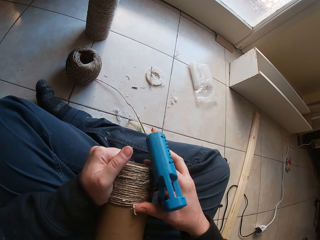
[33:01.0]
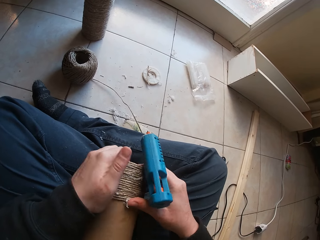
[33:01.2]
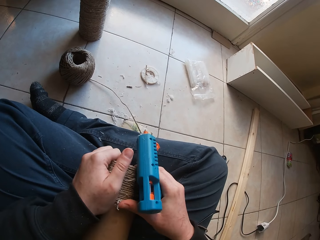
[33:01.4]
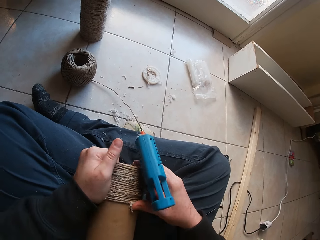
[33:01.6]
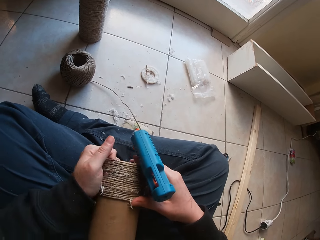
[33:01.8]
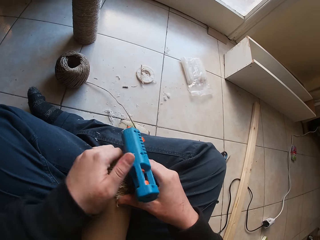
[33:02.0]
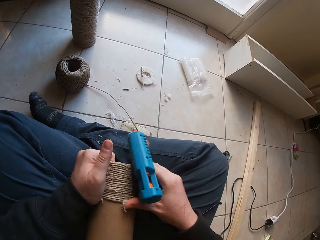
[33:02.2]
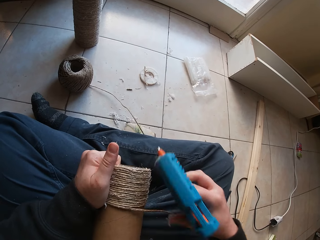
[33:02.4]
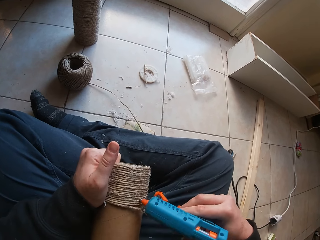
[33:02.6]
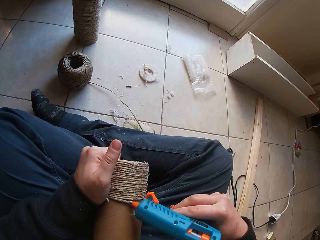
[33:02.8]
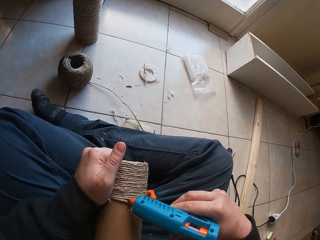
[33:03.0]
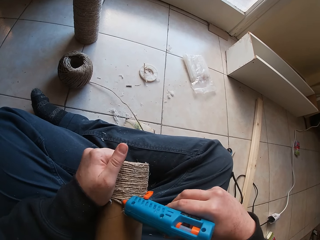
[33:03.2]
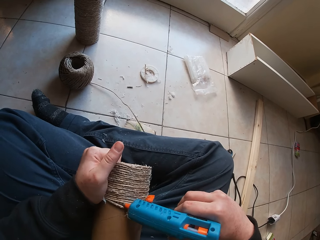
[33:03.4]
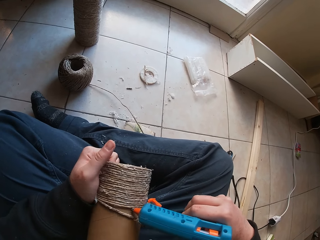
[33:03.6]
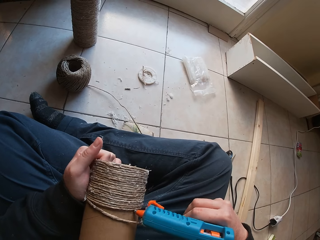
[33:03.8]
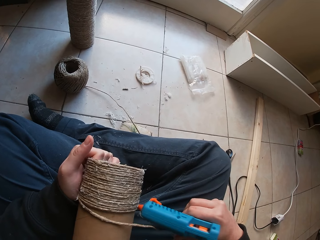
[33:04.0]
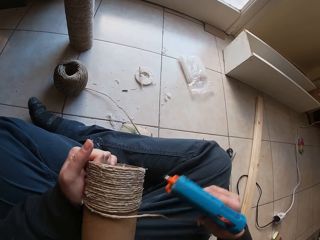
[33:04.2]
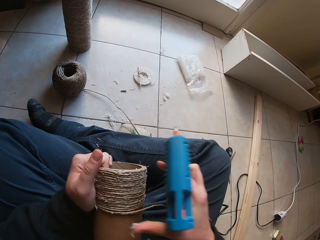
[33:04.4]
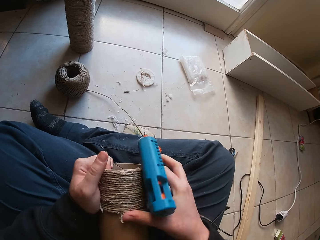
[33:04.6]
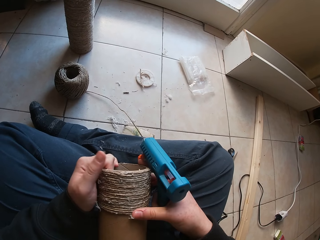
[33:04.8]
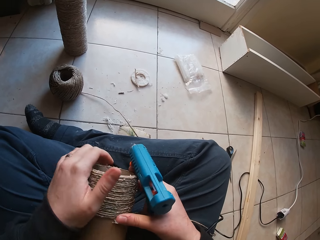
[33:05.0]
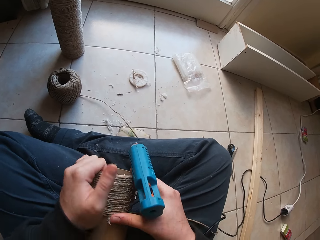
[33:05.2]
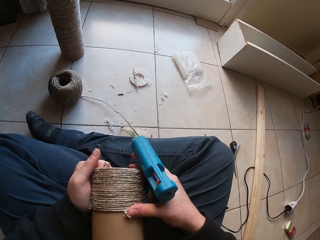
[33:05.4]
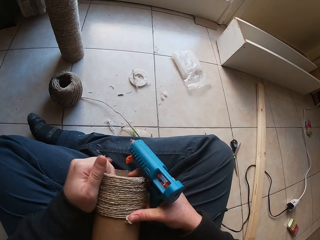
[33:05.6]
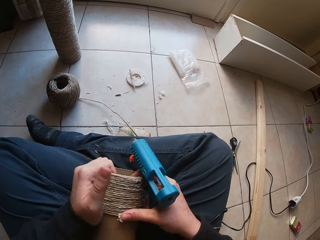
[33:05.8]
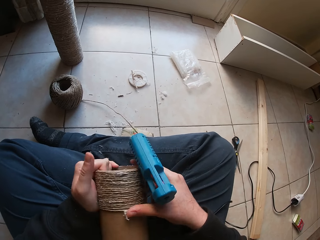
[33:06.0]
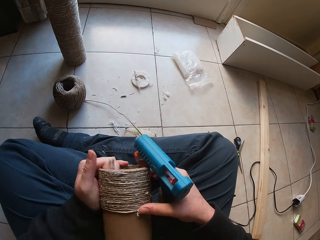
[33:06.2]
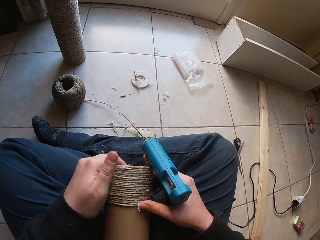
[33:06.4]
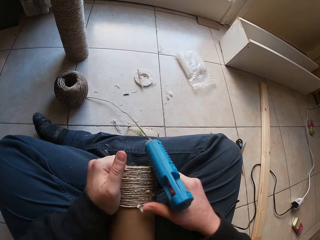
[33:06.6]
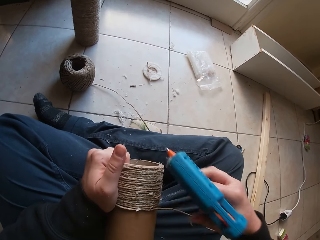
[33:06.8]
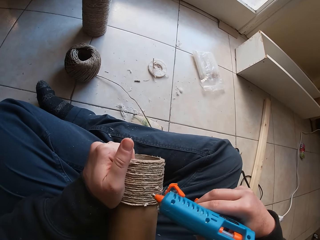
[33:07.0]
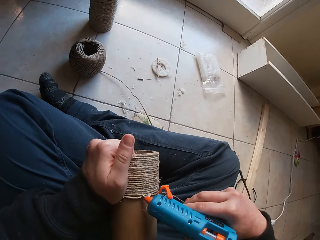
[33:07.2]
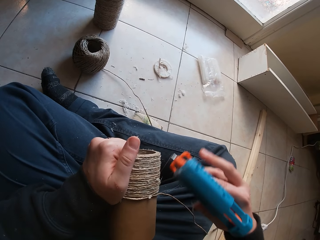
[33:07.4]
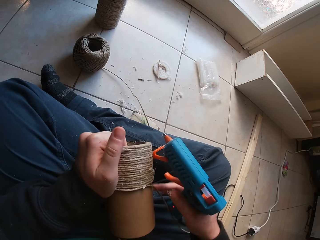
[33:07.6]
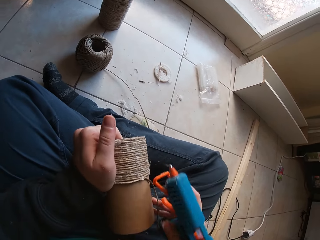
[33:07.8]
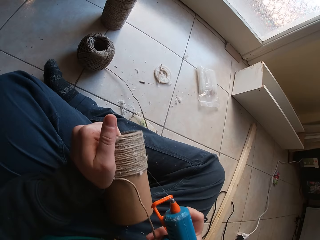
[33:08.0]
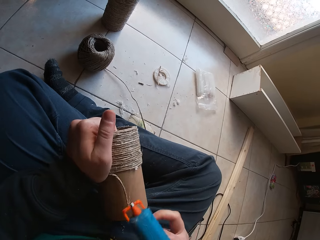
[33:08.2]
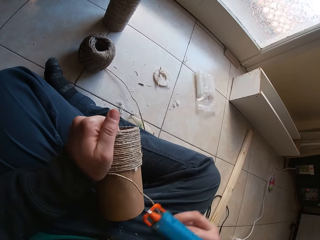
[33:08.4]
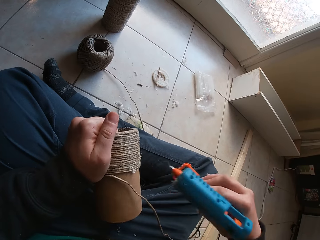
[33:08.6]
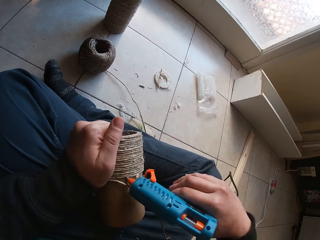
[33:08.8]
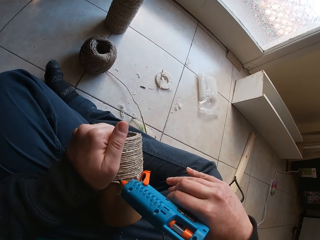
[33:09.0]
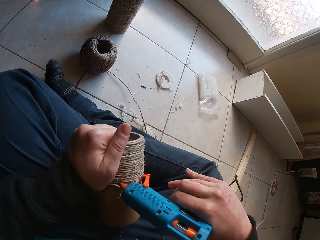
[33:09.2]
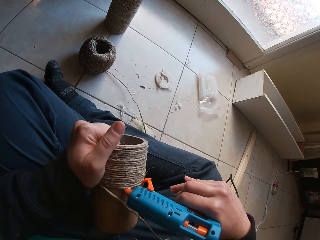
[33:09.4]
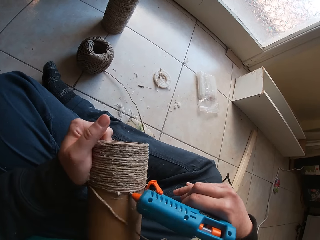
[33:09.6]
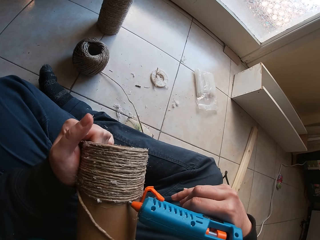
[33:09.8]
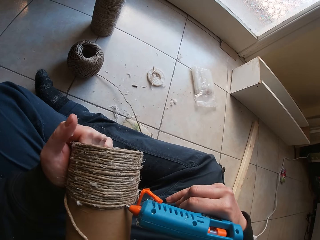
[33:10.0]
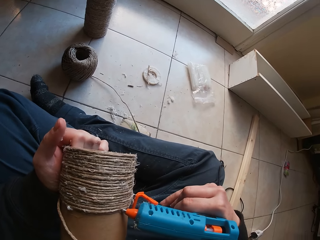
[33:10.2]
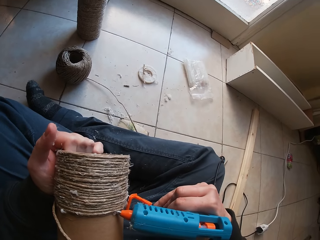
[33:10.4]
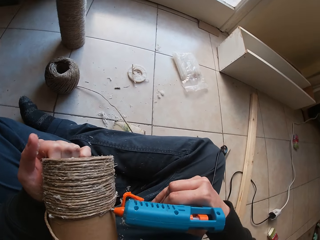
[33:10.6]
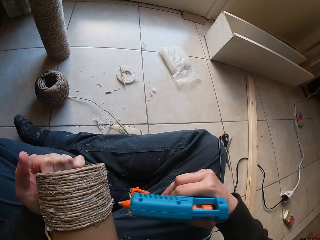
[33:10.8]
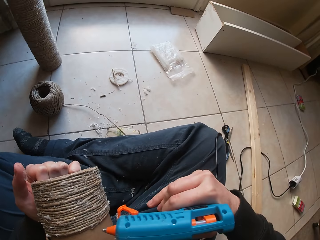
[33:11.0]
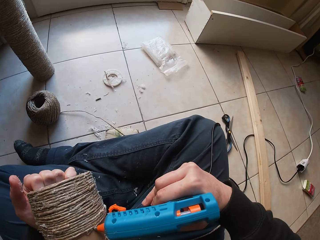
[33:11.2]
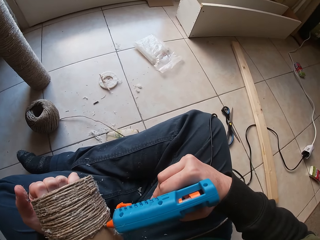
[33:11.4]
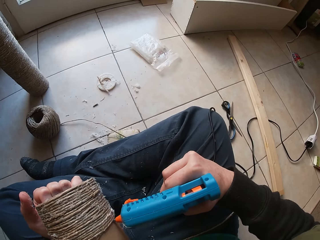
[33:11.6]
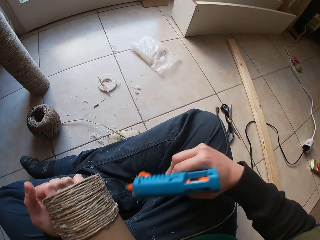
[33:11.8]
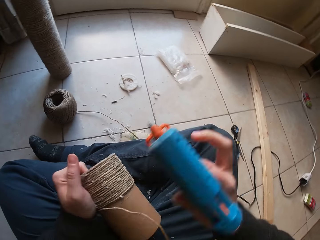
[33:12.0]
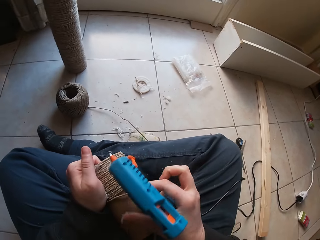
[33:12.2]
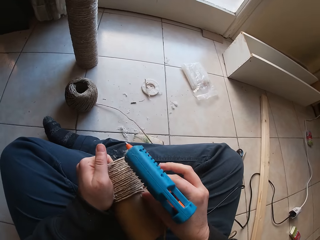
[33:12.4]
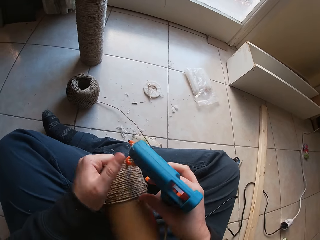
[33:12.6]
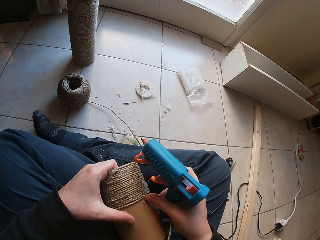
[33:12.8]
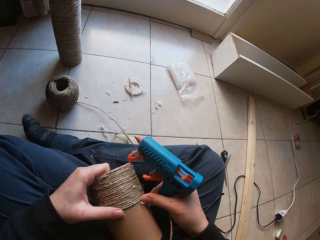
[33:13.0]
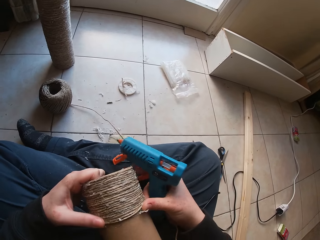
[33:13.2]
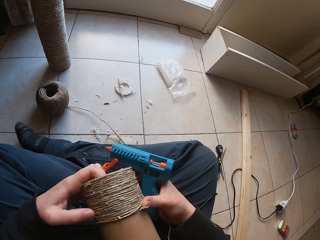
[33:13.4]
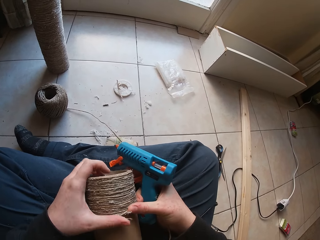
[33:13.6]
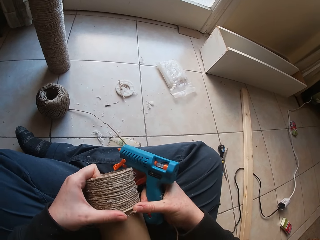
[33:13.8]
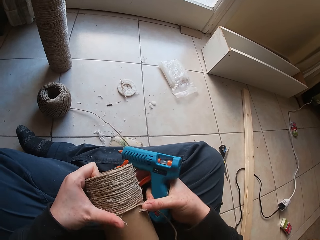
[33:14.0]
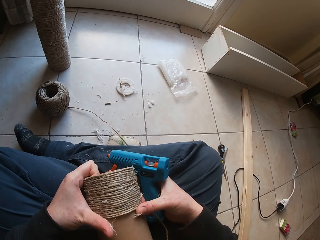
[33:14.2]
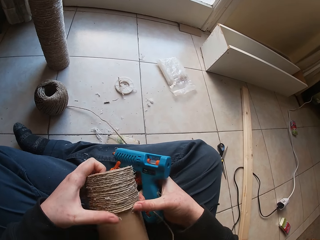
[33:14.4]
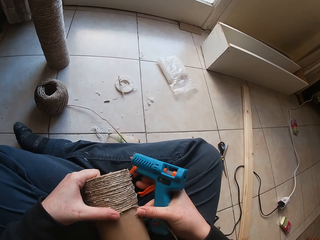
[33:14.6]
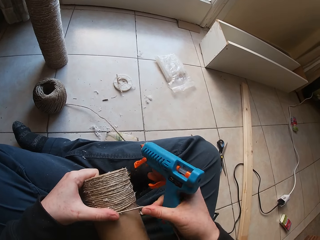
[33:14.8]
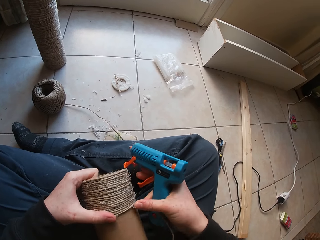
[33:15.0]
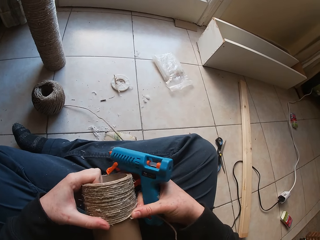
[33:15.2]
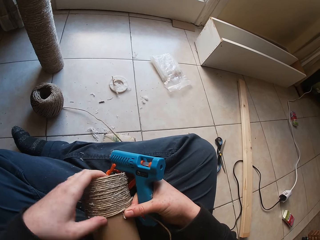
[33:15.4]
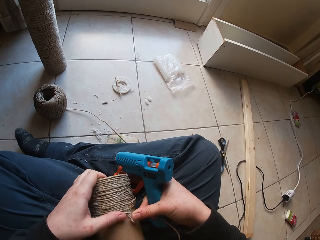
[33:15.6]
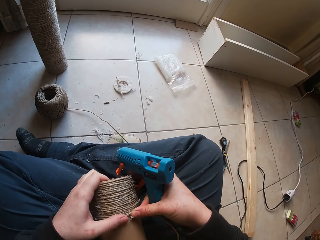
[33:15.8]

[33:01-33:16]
The camera wearer touches a rope. They touch a driller. They touch the rope. They touch the driller. They touch the rope.

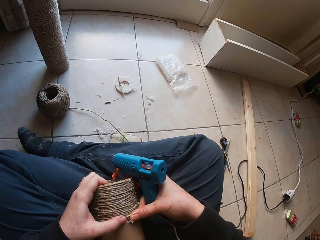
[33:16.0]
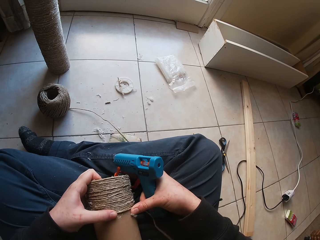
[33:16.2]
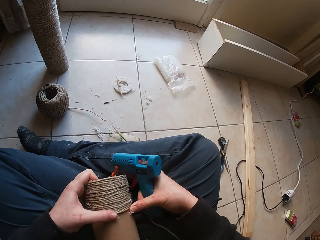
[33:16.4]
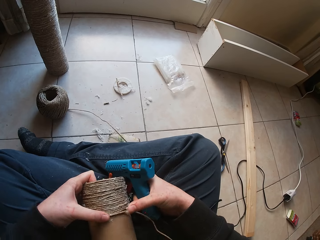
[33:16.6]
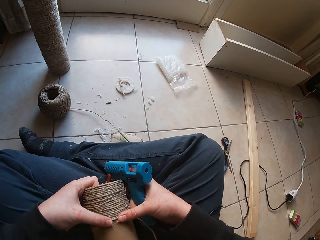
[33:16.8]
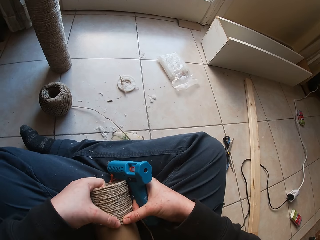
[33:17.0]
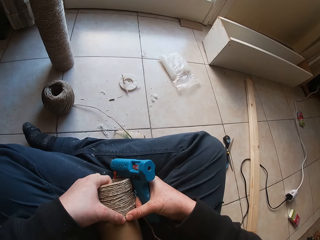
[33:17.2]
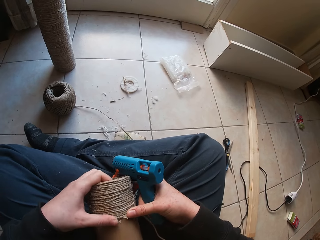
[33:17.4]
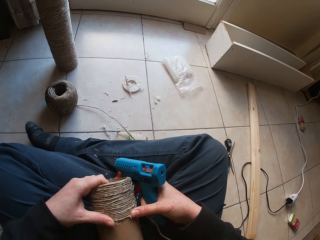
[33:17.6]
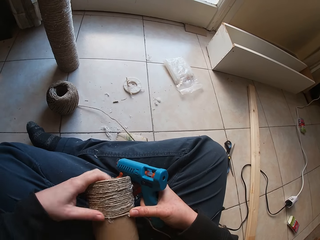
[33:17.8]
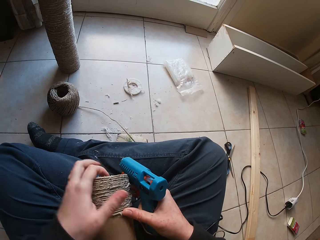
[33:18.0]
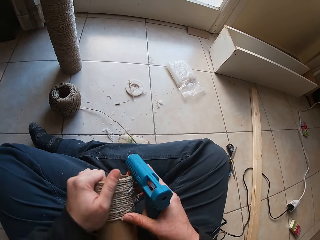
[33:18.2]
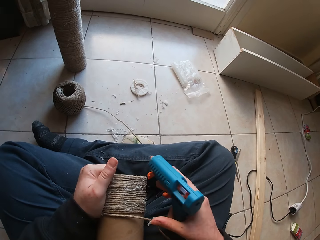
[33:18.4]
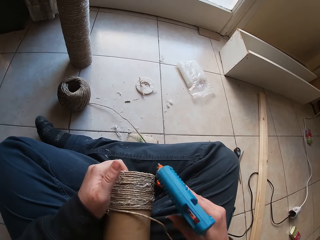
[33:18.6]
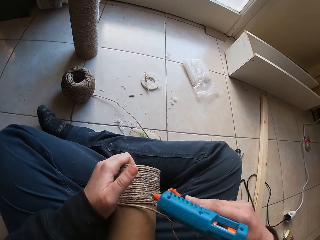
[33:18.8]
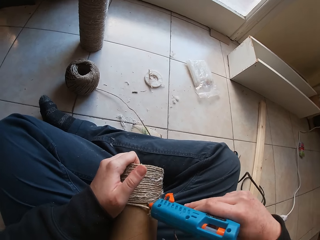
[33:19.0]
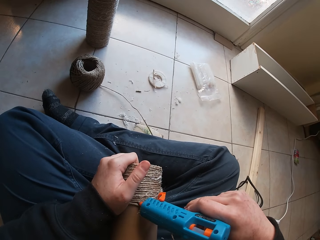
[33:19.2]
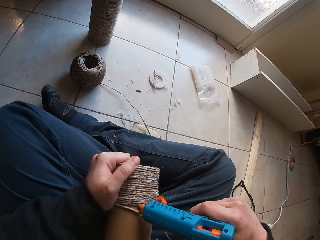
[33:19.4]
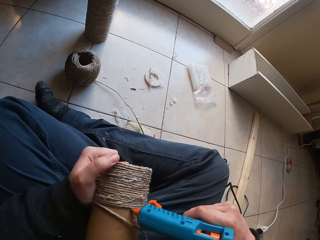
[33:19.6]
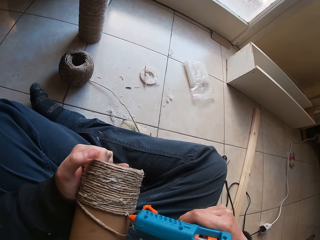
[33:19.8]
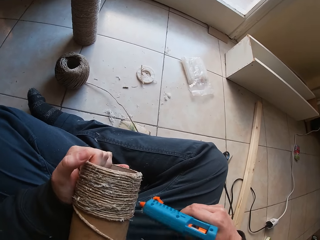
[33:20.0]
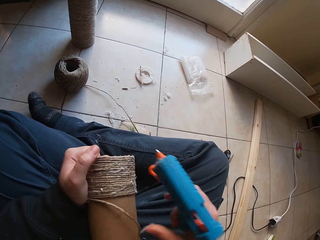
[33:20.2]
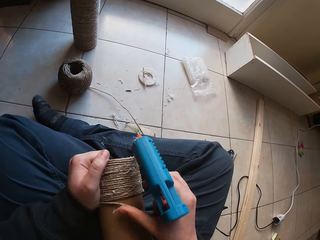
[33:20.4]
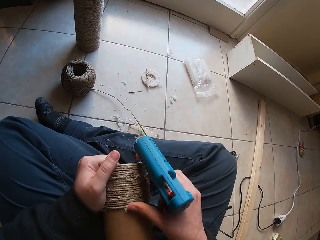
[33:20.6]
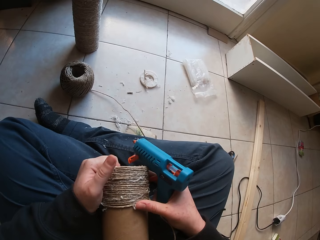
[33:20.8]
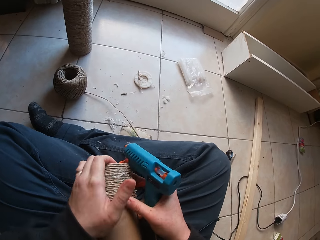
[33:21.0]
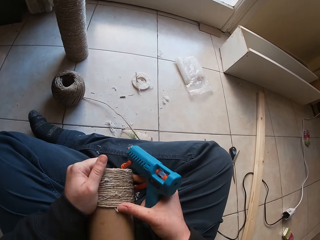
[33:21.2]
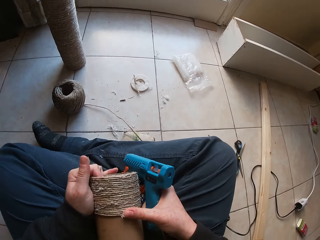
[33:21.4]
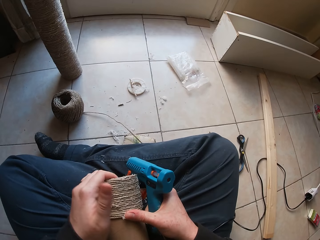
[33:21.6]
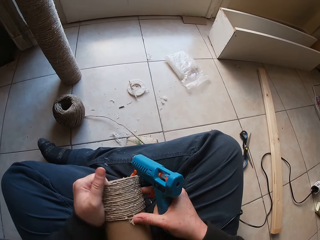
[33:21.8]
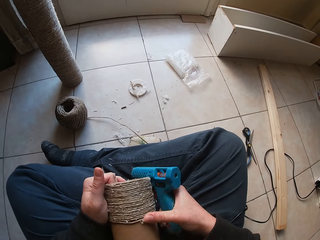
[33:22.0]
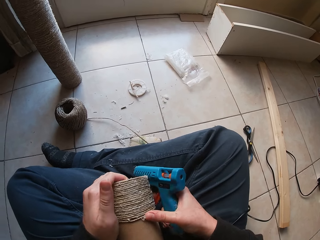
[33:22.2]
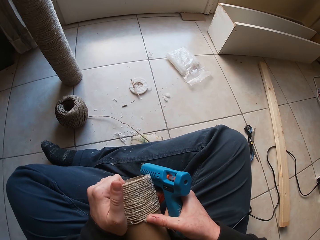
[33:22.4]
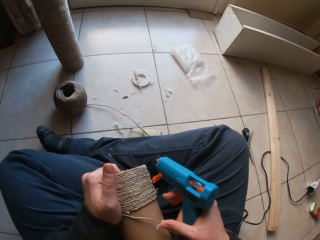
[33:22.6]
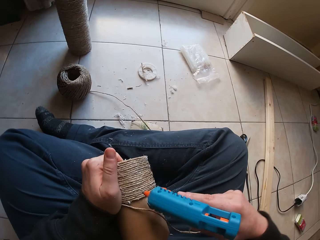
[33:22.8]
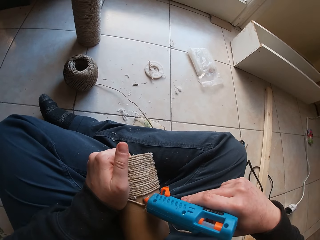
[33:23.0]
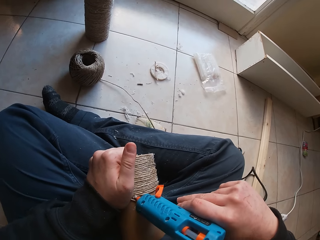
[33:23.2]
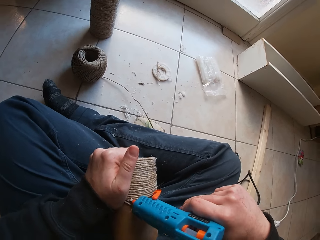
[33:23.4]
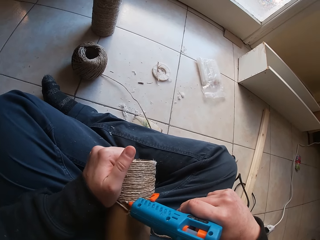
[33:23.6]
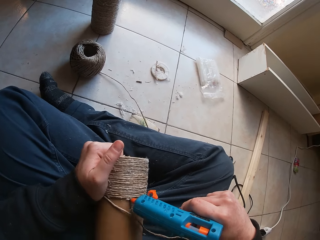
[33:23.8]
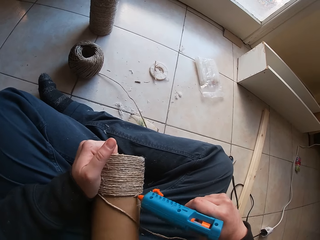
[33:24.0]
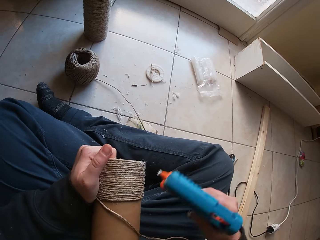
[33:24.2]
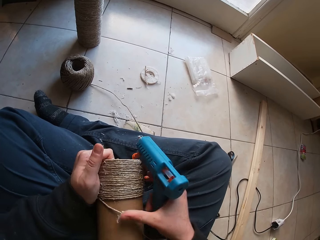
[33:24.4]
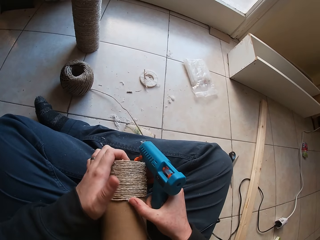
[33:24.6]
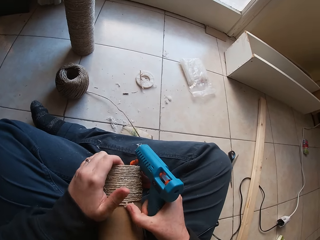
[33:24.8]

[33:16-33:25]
The camera wearer touches the driller. They touch the rope. They touch the driller.
